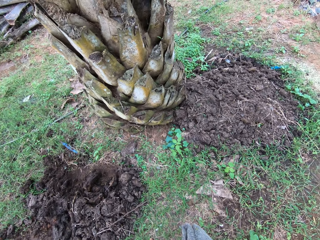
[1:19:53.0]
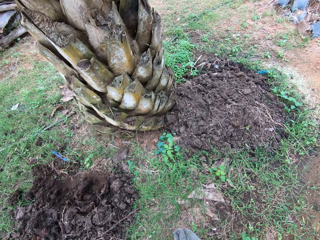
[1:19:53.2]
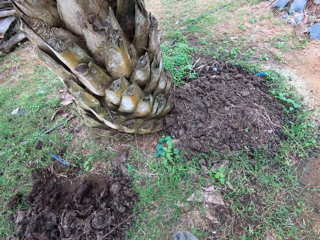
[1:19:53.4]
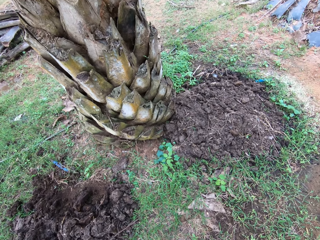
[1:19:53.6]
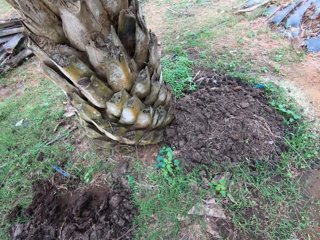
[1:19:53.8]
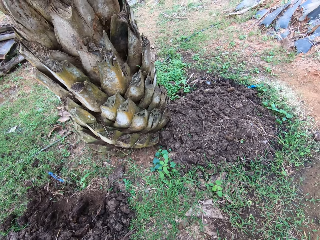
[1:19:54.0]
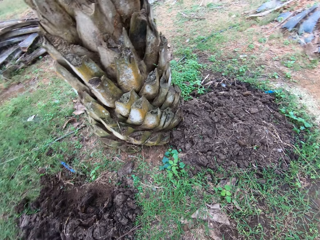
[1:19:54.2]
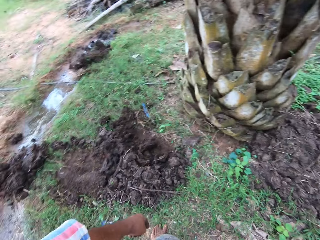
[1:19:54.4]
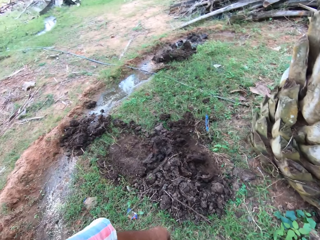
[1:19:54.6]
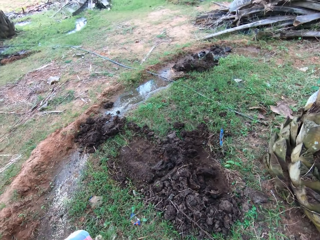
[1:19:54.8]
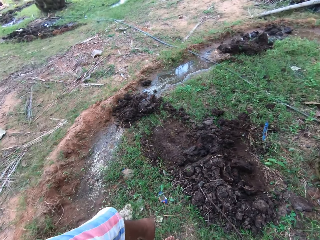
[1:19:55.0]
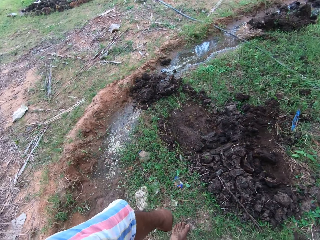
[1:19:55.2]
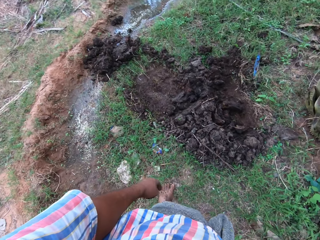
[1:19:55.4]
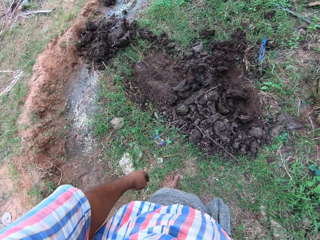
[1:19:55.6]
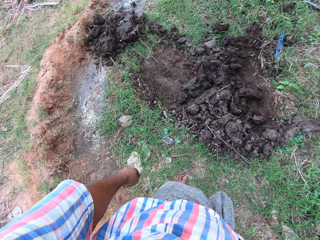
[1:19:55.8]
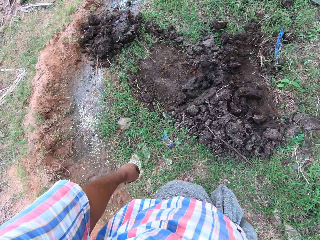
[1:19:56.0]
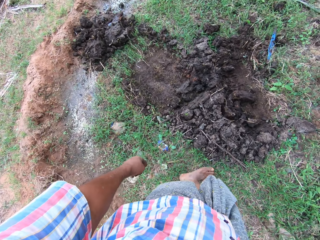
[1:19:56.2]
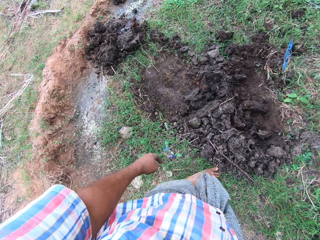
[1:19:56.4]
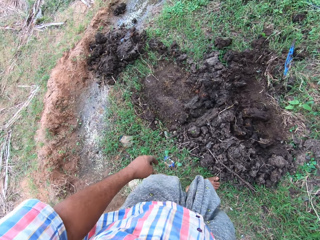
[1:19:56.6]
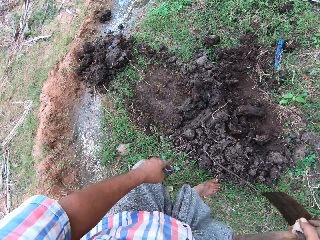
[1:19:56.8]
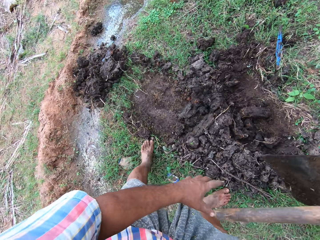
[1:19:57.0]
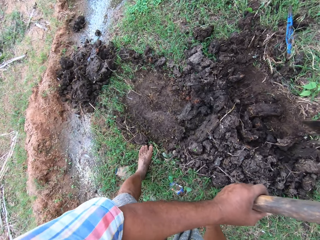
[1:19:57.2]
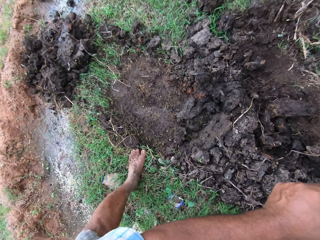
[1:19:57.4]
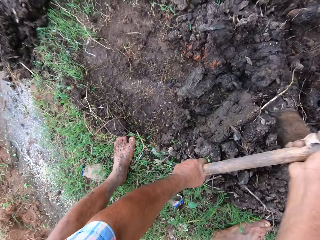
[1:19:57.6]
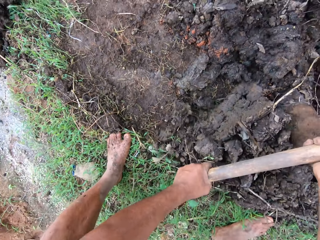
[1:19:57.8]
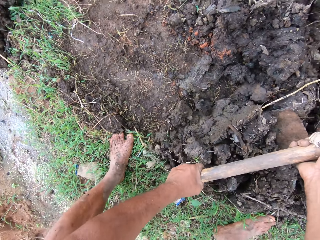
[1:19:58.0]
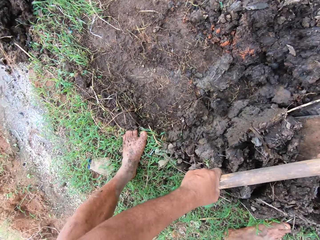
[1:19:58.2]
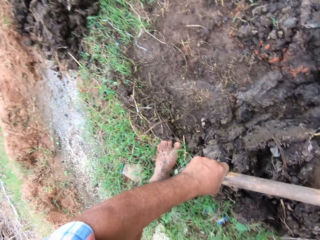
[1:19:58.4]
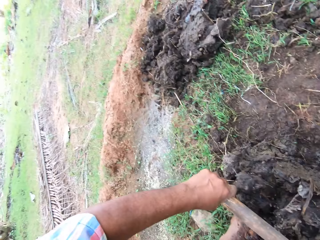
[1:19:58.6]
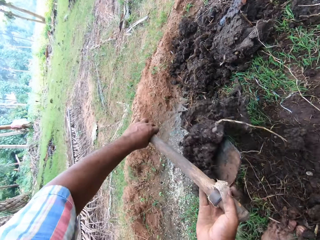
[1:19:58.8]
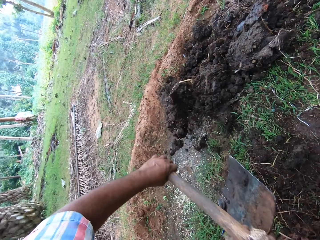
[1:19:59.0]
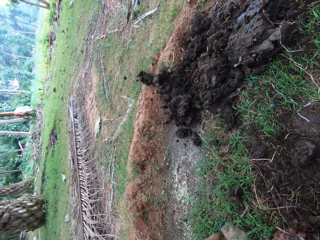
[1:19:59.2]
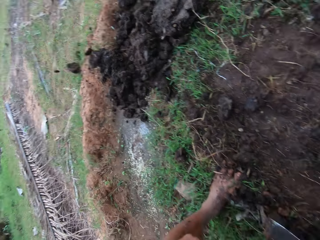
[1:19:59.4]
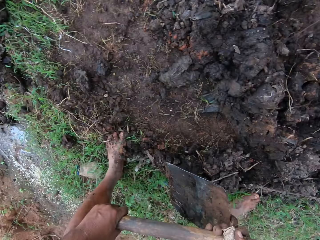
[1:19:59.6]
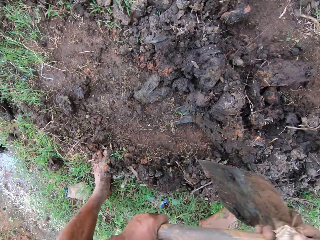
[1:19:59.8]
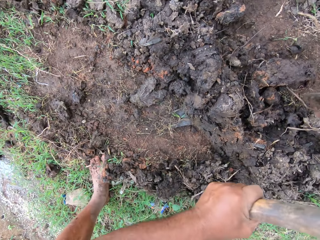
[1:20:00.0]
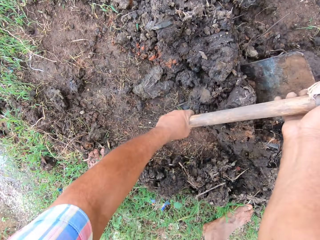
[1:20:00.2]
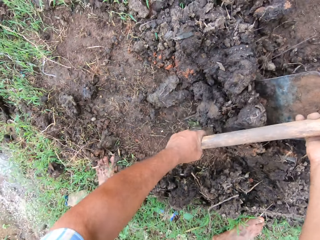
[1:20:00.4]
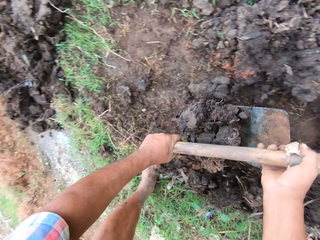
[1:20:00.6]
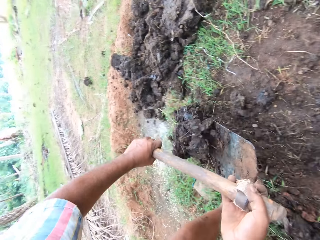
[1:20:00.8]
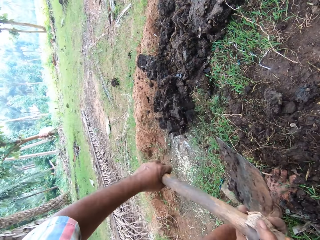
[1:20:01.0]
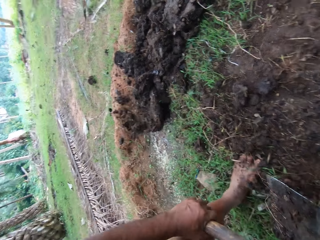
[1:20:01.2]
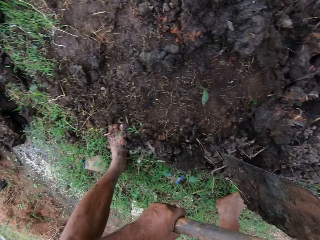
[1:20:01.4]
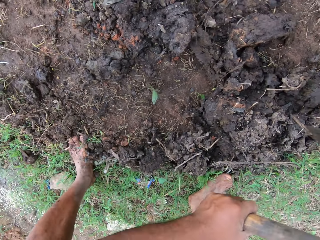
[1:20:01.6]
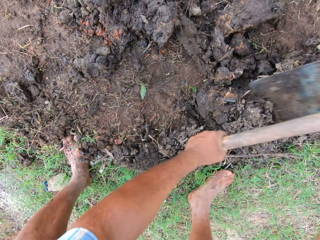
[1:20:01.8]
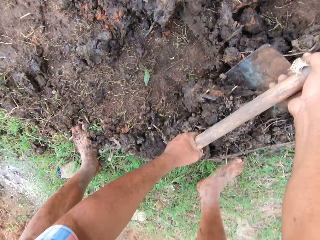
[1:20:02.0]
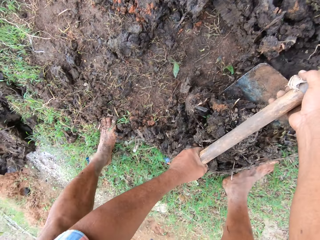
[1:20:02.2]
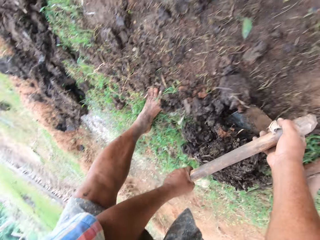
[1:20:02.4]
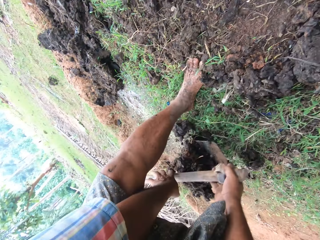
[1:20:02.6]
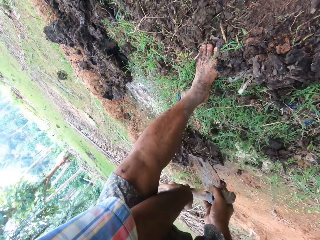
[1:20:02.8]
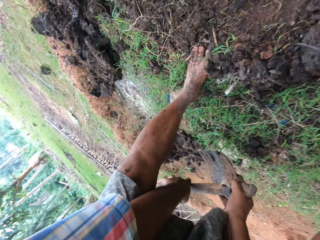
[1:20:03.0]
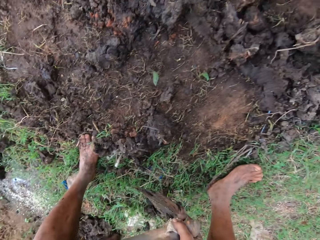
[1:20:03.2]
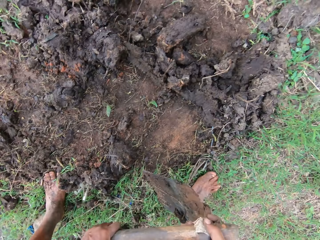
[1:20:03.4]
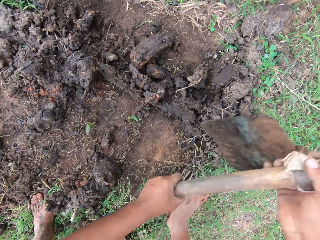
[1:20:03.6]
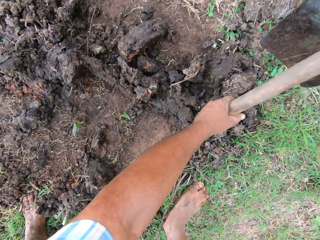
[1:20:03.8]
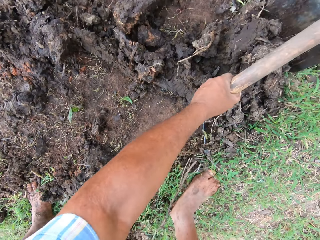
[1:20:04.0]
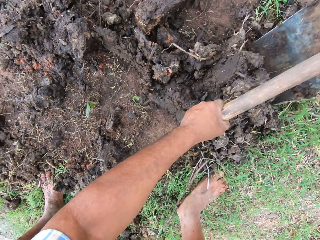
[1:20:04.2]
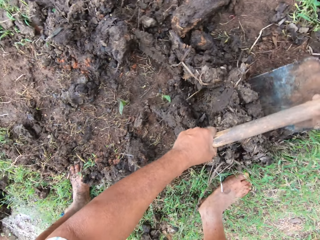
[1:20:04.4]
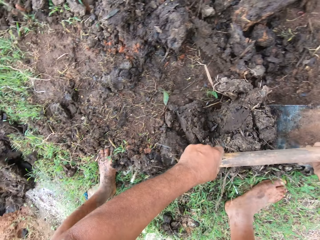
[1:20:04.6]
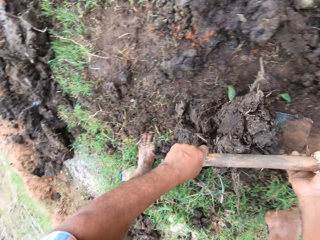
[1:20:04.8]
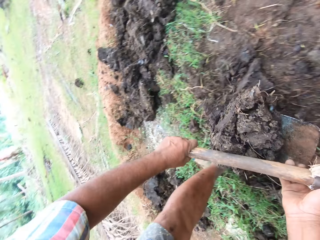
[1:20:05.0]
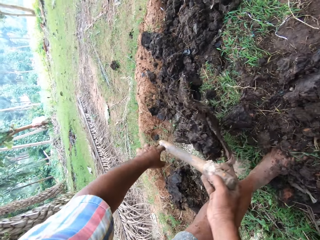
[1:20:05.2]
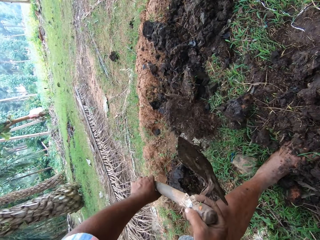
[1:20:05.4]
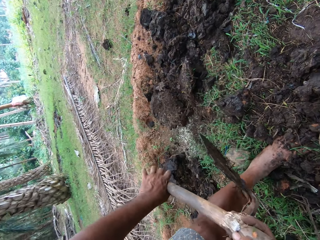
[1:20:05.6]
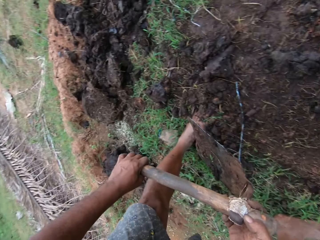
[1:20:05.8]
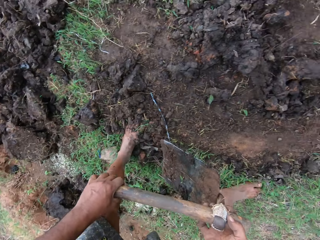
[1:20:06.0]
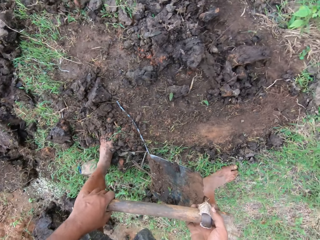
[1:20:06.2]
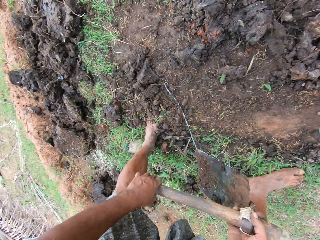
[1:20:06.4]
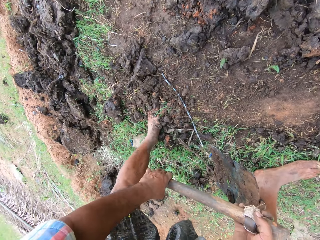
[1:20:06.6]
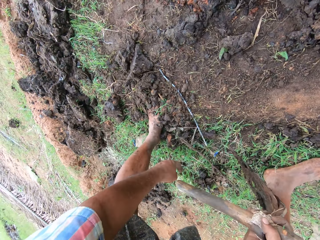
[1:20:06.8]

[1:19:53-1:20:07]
The camera wearer digs the ground. They throw the soil on the ground, dig the ground, throw the soil on the ground, dig the ground, and throw the soil on the ground.

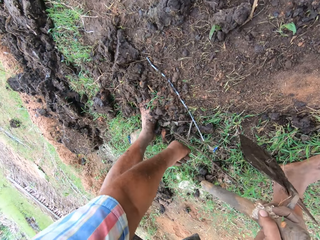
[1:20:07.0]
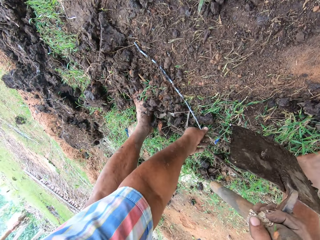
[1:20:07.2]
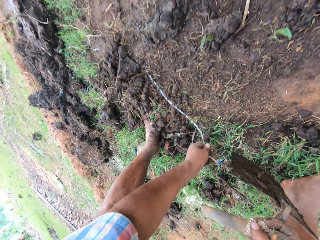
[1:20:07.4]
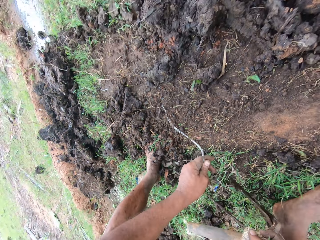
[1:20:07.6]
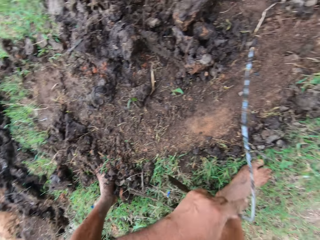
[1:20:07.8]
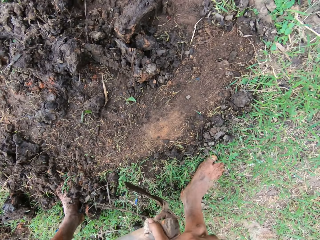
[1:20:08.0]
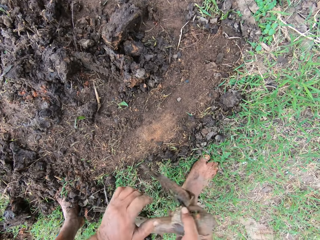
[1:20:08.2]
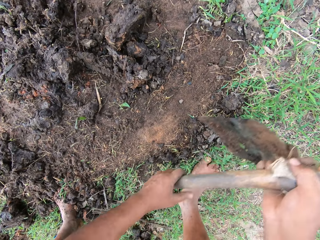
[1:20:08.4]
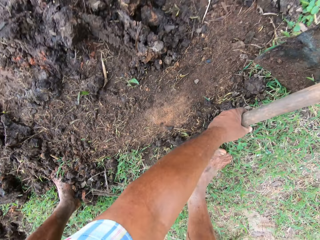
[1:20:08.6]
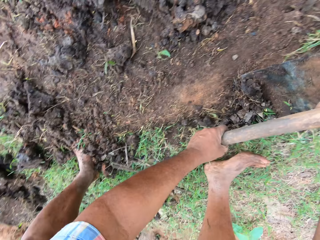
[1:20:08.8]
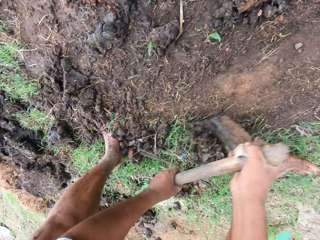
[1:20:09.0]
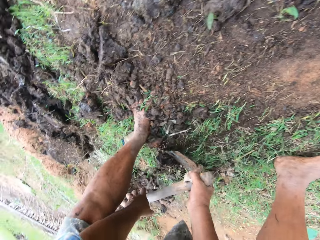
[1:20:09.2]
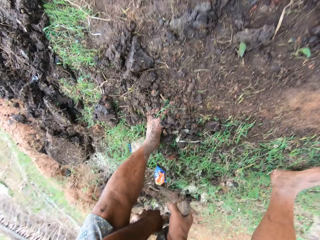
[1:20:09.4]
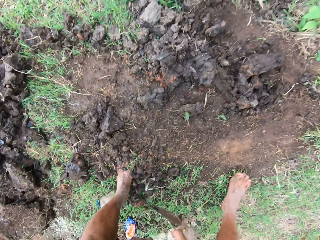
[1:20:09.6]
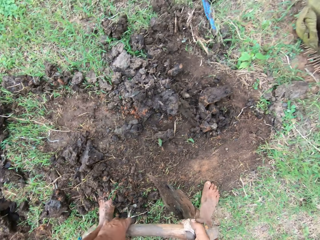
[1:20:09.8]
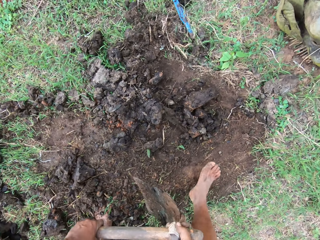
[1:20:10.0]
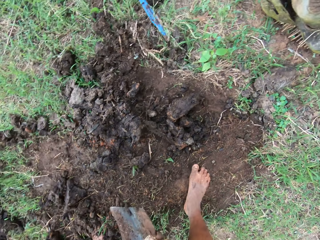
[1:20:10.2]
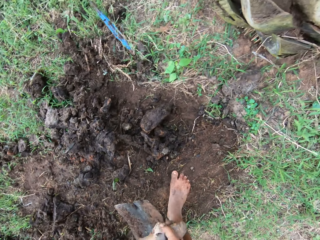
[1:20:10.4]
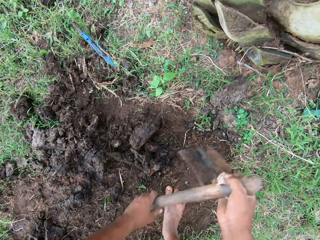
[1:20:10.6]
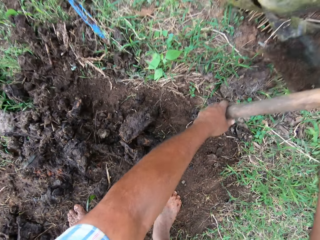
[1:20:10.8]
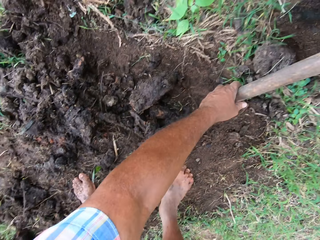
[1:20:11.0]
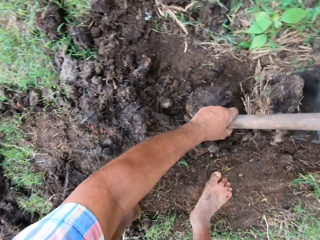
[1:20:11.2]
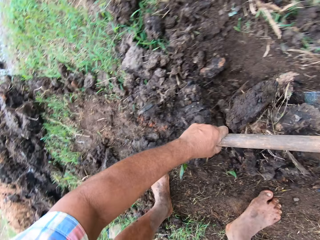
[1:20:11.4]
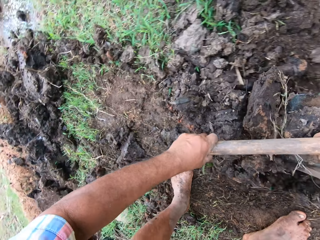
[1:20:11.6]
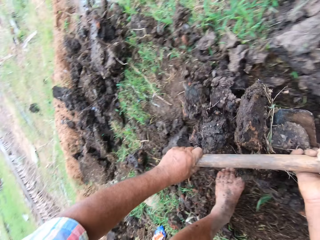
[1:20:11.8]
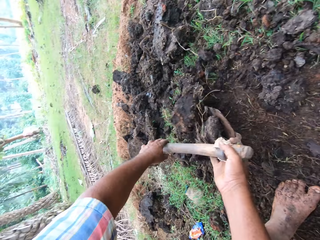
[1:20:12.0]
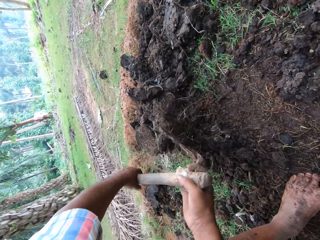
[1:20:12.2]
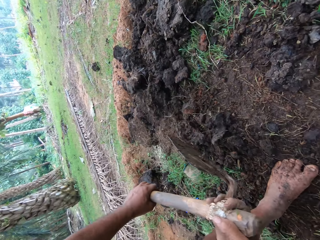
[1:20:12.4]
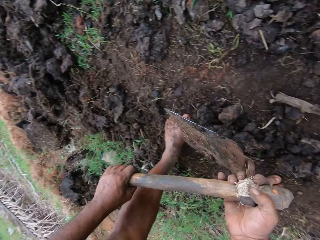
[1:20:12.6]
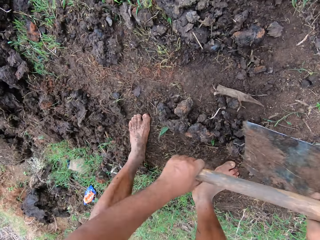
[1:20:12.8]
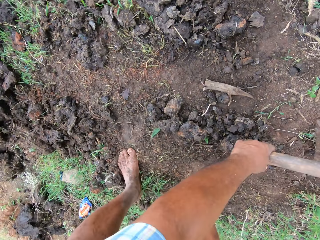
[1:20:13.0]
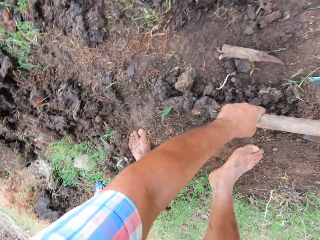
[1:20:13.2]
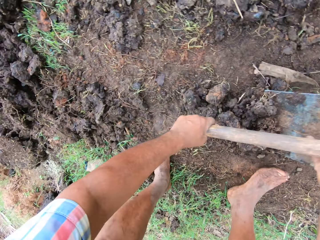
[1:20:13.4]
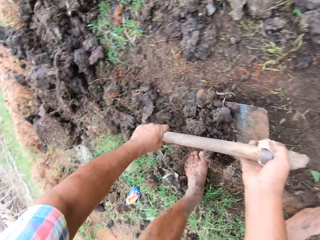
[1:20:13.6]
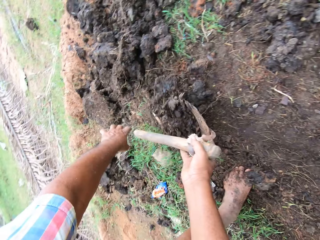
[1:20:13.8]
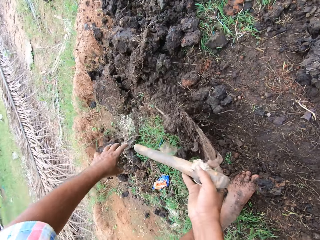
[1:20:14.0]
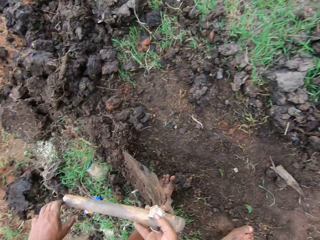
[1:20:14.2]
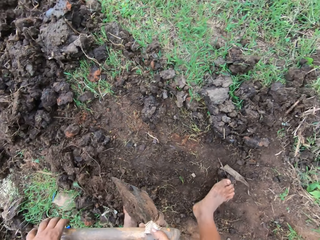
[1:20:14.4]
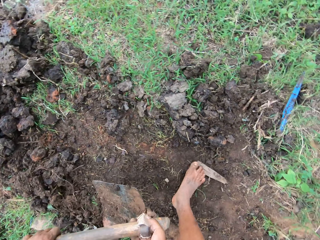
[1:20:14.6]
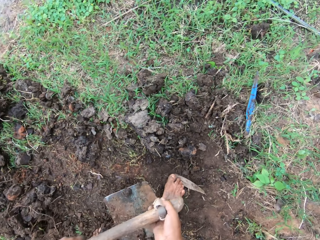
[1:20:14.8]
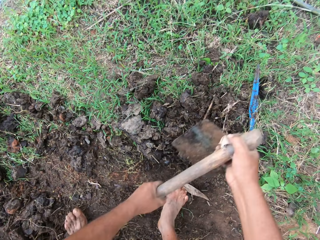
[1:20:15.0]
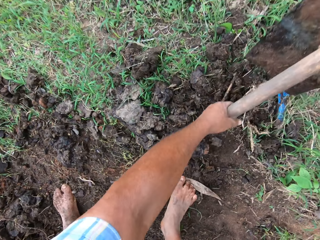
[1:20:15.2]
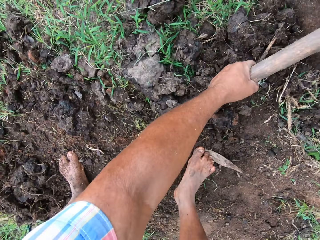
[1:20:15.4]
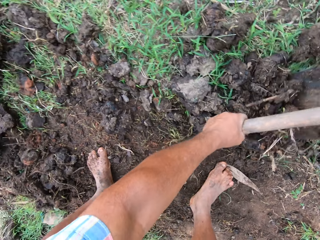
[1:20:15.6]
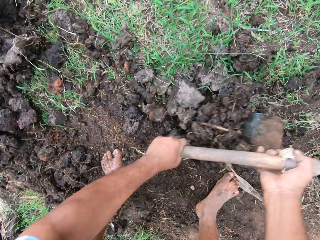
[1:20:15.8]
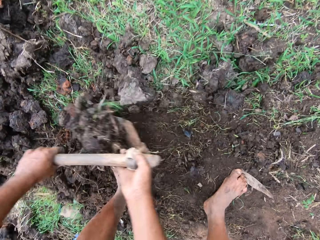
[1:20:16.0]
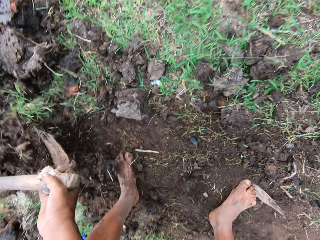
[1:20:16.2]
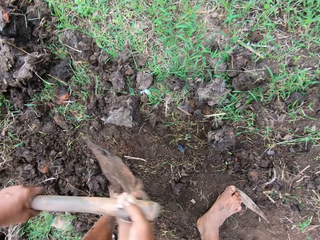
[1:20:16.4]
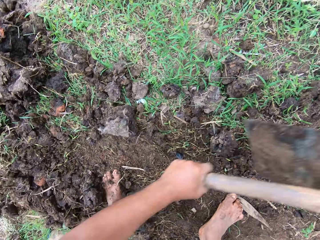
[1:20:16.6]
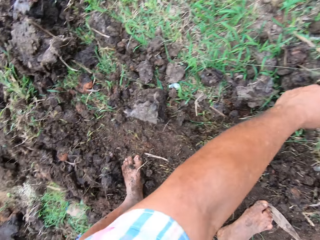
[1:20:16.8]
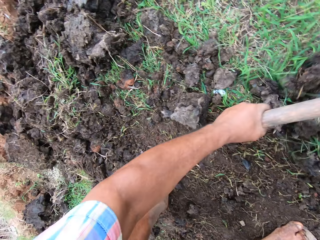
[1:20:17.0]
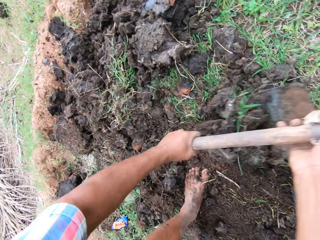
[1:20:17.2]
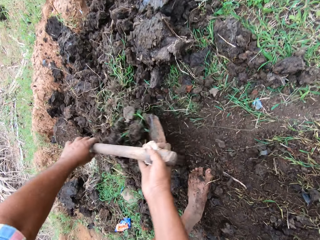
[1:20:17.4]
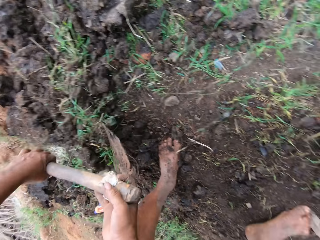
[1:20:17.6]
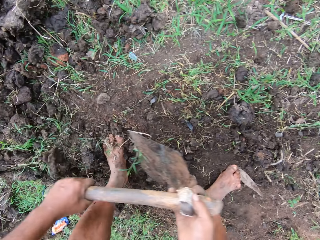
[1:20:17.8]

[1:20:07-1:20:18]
The camera wearer picks up a stick and throws the stick. He hoes the farmland with the hoe in his hands. He throws the soil on the ground, moves the soil on the ground, digs the ground, and throws the soil on the ground.
